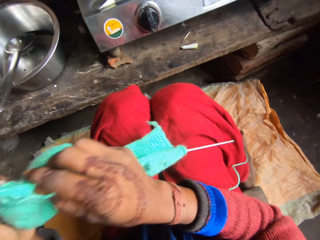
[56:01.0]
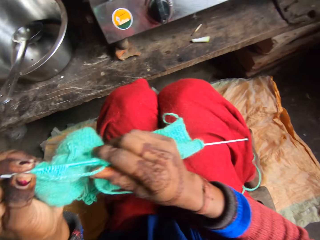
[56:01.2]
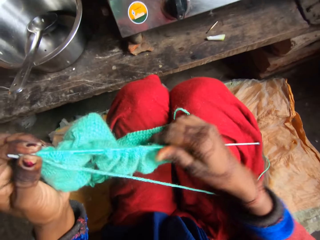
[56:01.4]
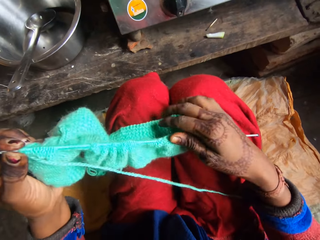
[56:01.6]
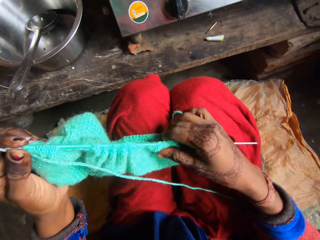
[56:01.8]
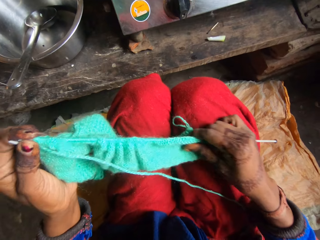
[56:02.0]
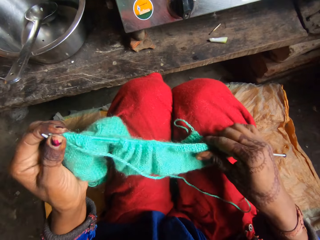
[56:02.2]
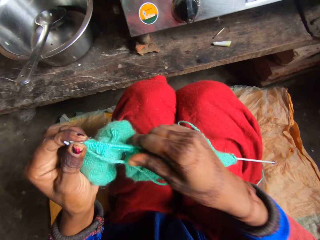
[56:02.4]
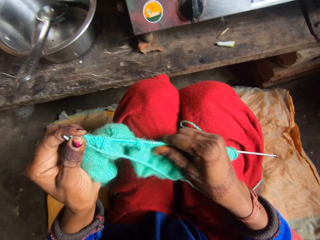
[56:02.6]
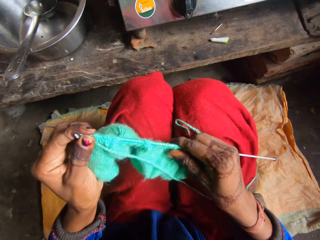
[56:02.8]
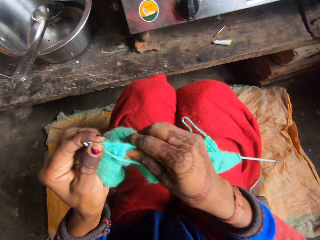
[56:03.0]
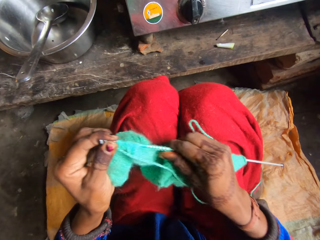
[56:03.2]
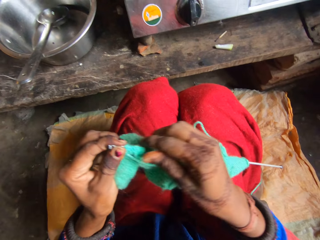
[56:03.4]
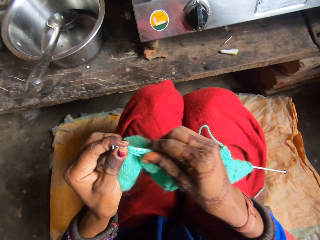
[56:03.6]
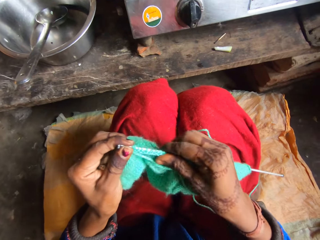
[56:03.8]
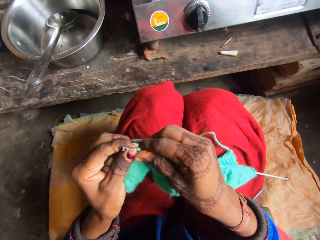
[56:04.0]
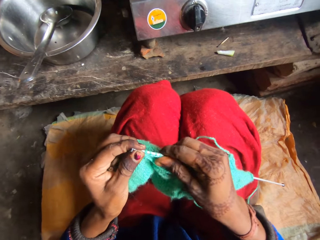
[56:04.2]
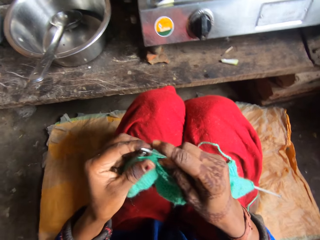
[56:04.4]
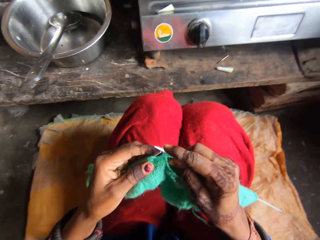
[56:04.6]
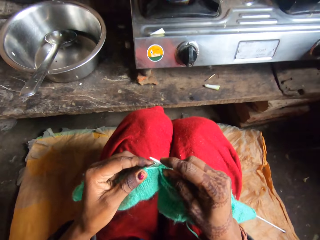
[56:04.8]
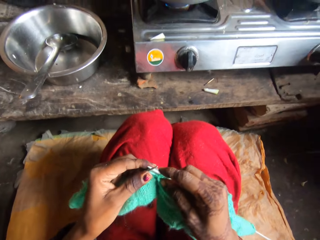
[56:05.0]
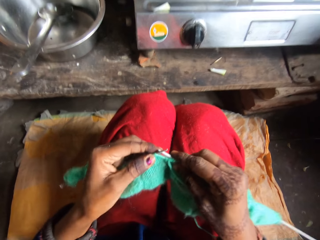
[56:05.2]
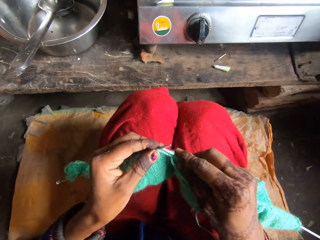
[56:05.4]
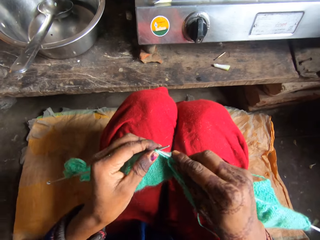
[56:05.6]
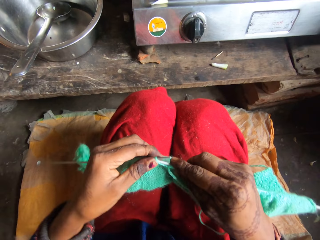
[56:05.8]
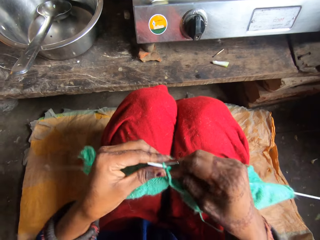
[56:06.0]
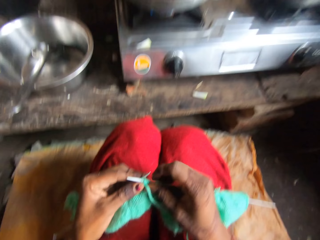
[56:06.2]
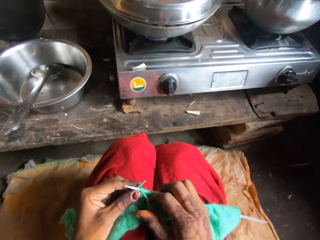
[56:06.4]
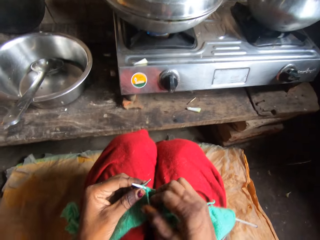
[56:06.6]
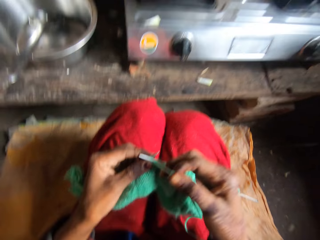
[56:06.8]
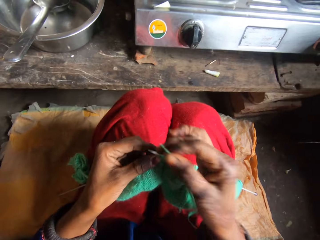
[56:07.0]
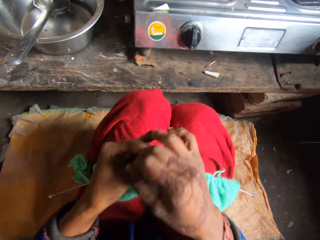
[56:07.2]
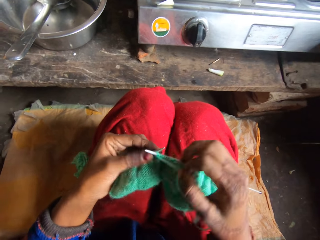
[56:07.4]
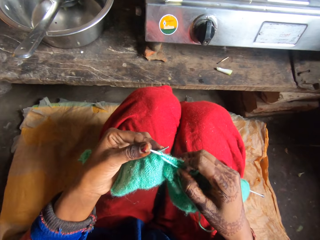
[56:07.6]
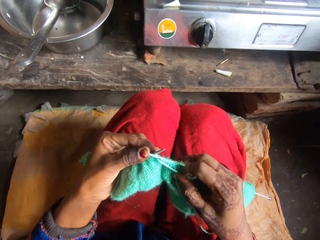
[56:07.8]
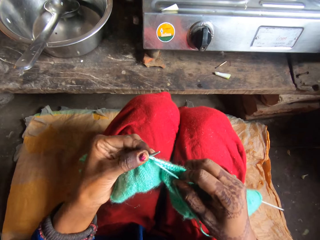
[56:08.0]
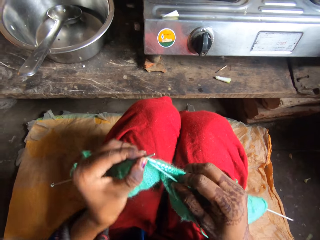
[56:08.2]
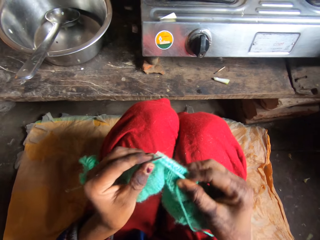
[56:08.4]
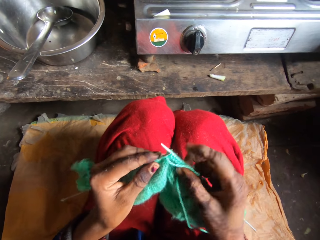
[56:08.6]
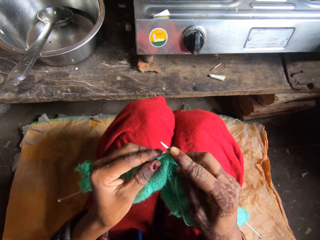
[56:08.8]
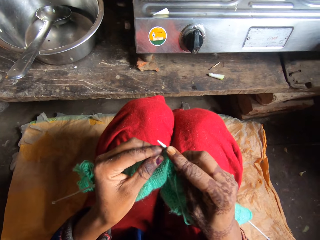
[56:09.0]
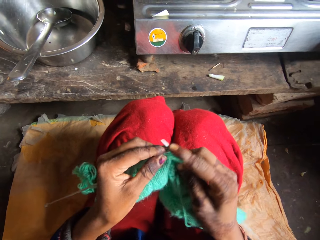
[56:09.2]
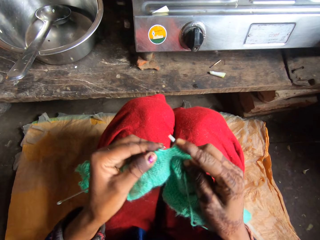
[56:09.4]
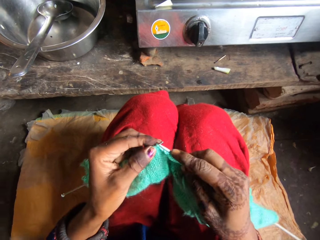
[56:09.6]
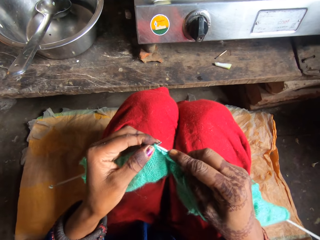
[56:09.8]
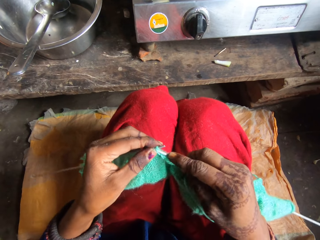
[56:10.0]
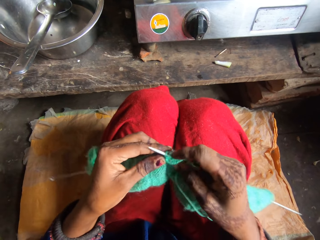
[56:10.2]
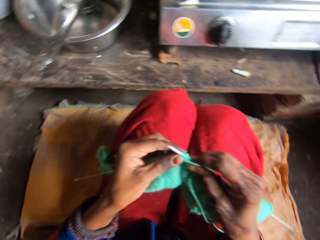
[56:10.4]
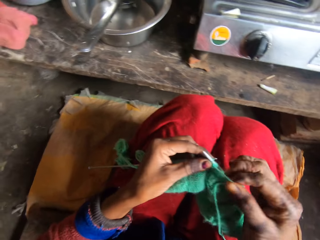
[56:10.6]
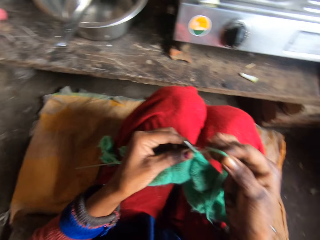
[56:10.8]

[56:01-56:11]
The camera wearer adjusts the yarn on the needle. They move the hand. They move the fabric. They knit the yarn with the needle. They weave the fabric. They roll the yarn over the needle. They move the thread. They knit the yarn with the needle. They weave the fabric.

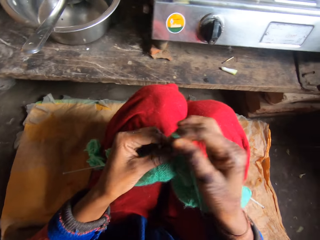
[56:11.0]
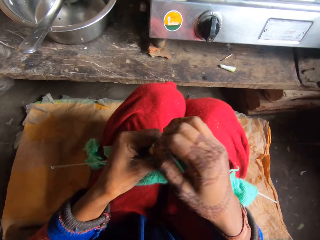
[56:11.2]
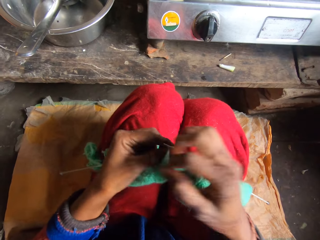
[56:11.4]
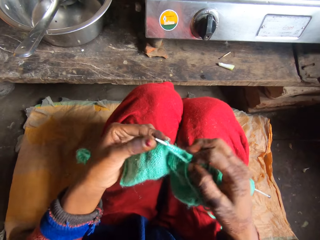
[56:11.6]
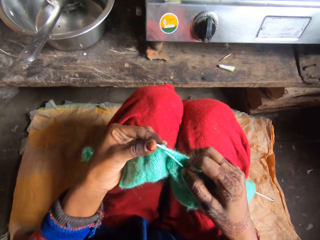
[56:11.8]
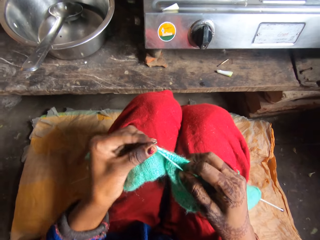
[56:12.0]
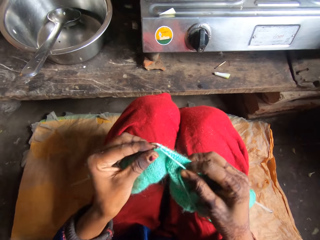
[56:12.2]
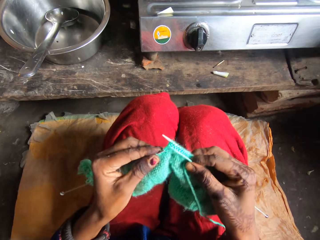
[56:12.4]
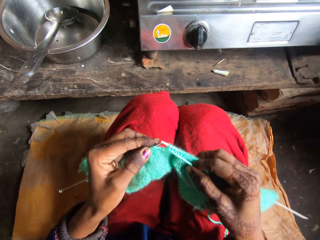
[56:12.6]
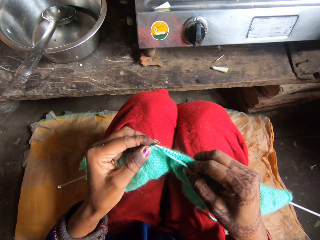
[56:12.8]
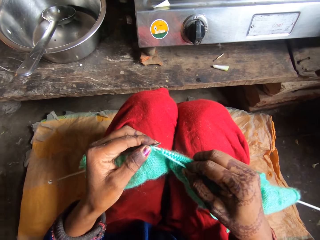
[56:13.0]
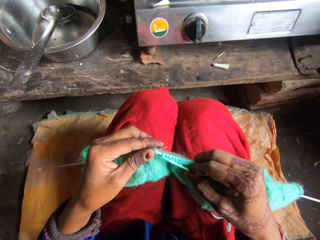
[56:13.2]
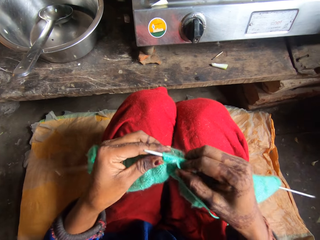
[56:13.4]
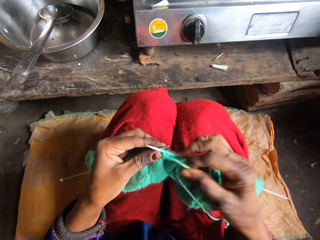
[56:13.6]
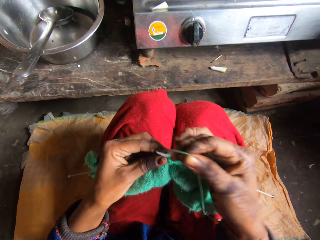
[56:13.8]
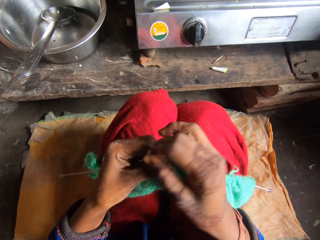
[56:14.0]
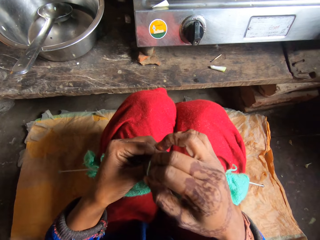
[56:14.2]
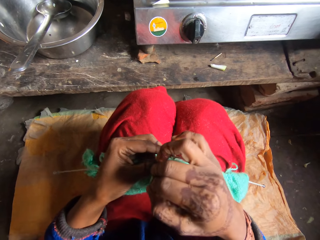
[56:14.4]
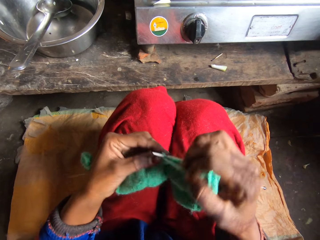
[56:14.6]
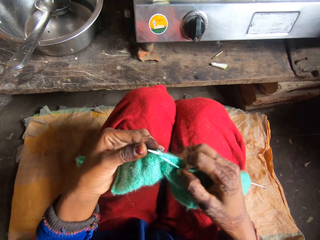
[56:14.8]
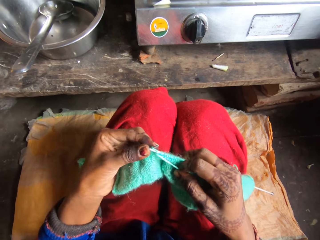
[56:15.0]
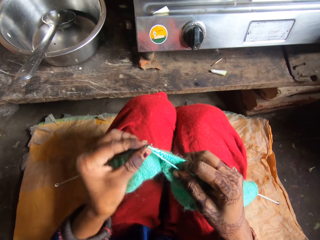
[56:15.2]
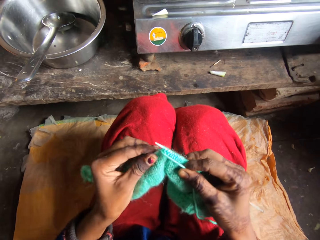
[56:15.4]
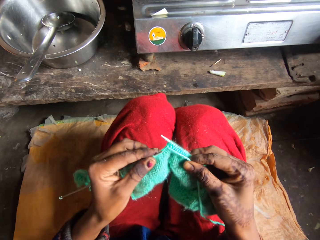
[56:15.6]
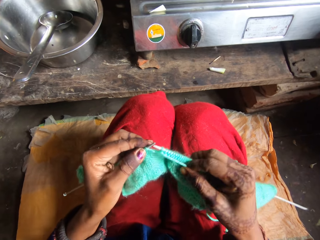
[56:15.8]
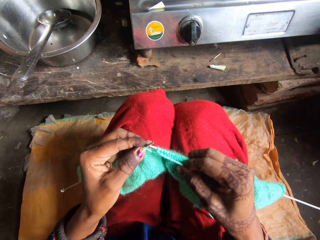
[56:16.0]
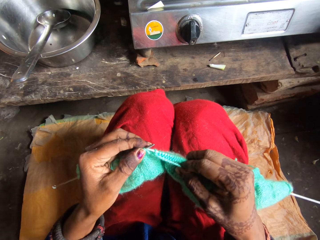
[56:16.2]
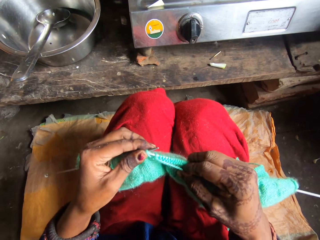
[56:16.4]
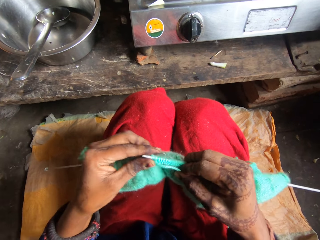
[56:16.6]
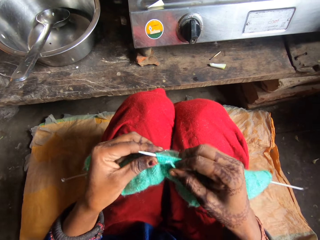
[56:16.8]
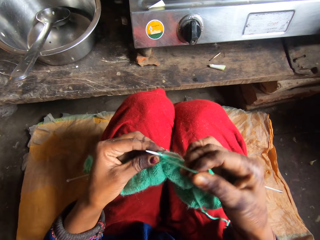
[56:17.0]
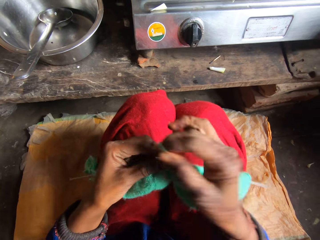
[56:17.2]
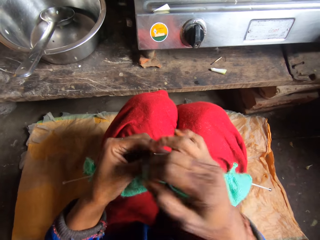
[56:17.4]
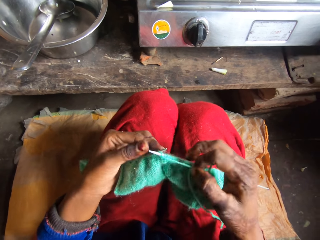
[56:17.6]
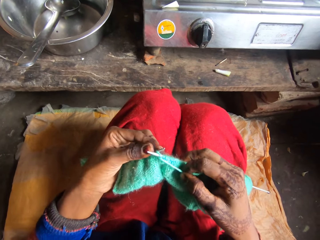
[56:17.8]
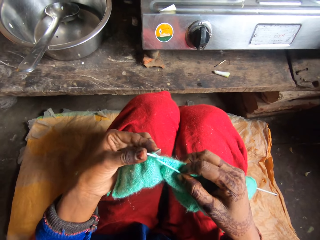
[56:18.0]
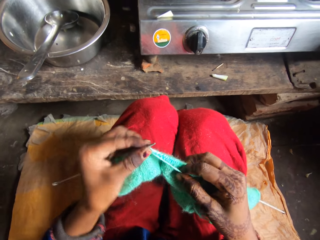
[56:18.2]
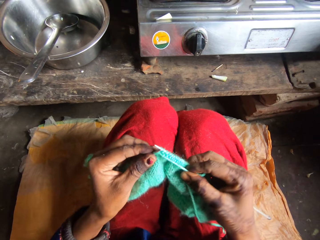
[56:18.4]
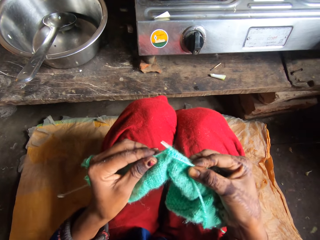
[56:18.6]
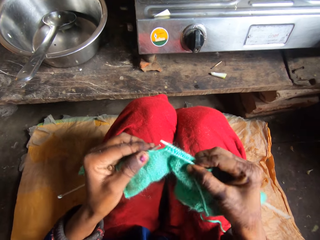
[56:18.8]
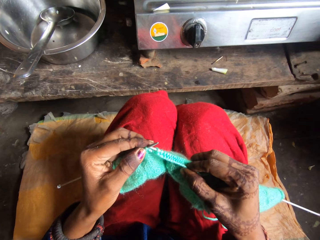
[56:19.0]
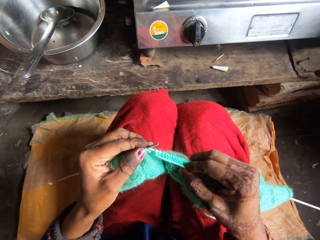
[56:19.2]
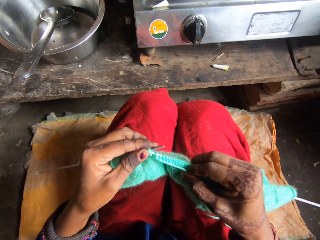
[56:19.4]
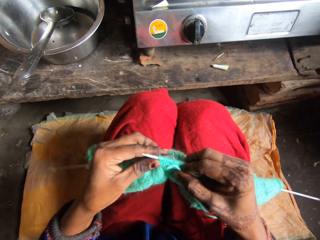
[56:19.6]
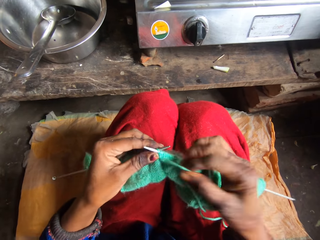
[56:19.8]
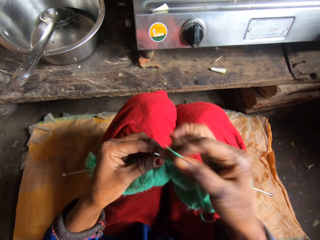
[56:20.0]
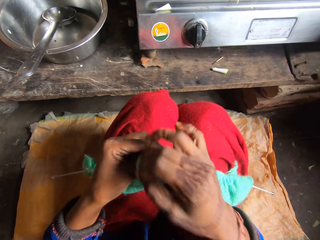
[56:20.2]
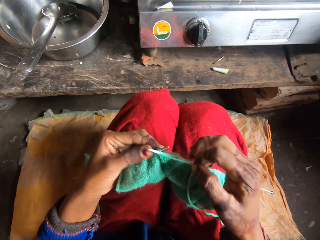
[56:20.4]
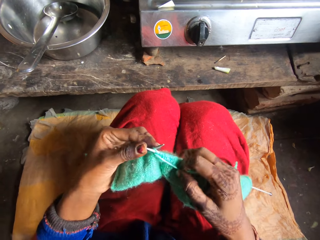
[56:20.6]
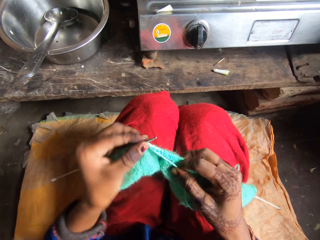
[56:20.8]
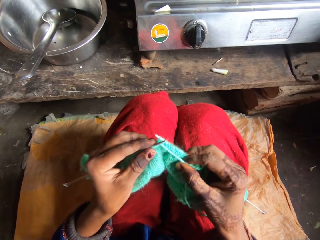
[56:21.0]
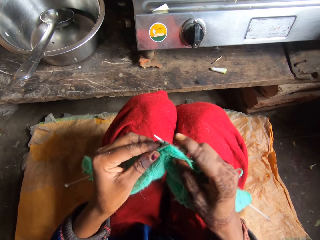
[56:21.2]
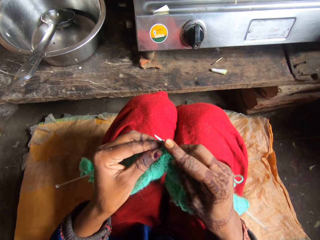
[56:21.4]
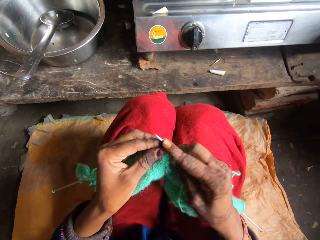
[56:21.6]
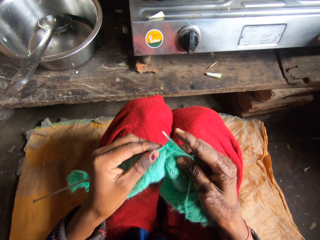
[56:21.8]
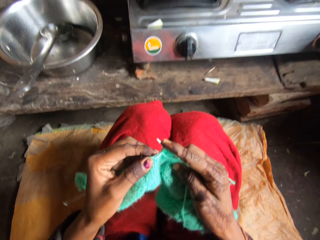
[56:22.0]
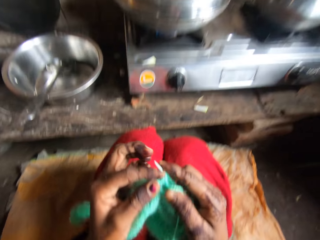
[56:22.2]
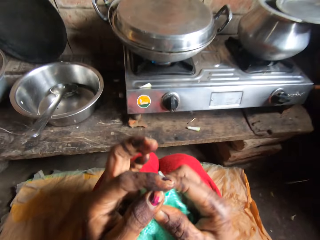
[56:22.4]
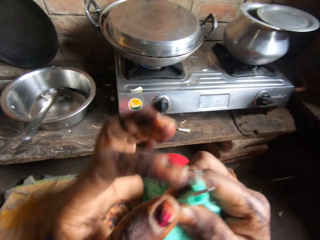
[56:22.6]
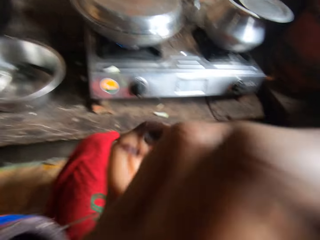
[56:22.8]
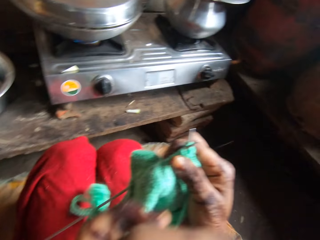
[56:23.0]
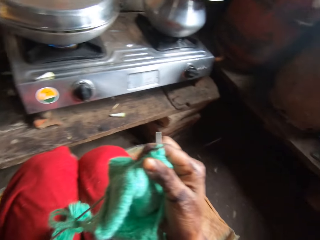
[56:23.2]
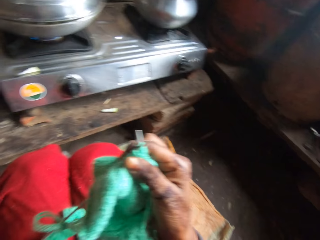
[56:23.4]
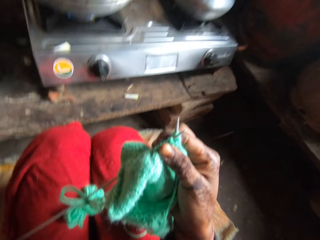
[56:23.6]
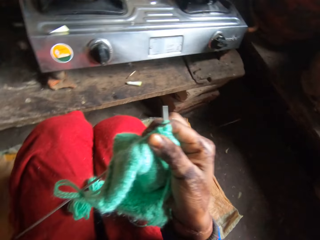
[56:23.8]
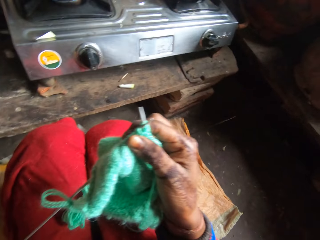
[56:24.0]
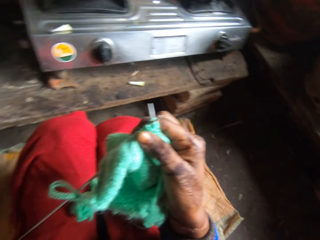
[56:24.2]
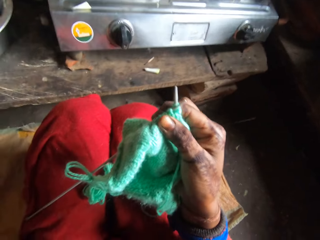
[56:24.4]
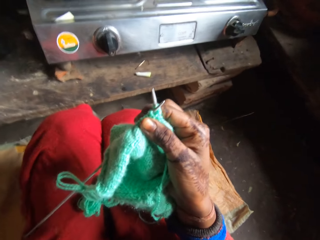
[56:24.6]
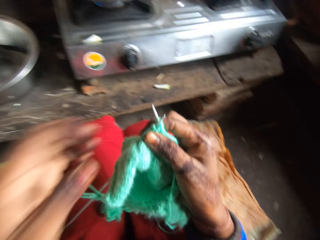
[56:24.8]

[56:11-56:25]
The camera wearer rolls the yarn or thread over the needle. She knits the yarn with the needle. She rolls the yarn over the needle. She knits the yarn with the needle. She rolls the yarn over the needle. She knits the yarn with the needle. She rolls the yarn over the needle. She knits the yarn with the needle. She scratches her face. She moves the thread.
